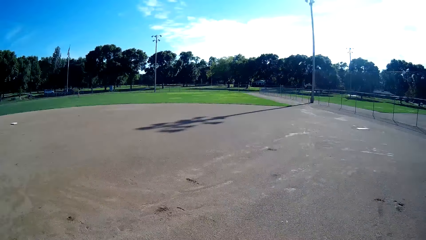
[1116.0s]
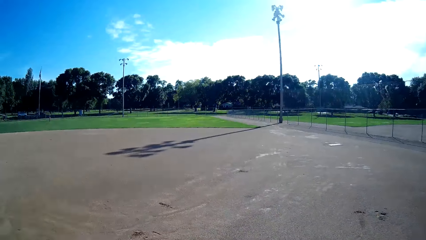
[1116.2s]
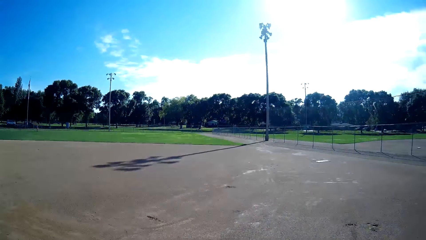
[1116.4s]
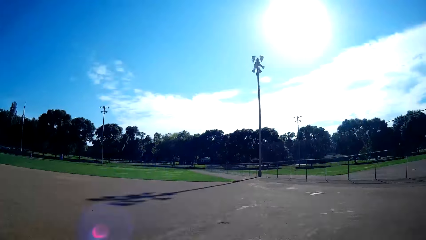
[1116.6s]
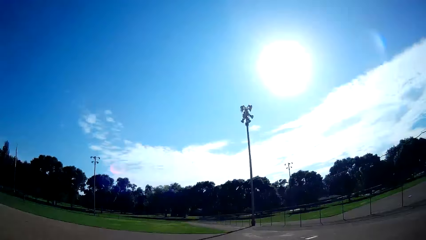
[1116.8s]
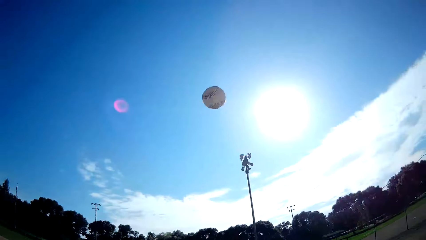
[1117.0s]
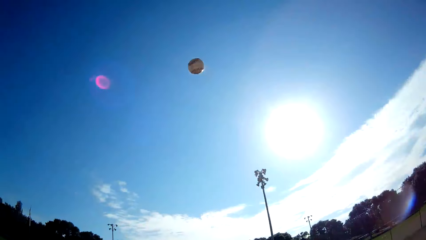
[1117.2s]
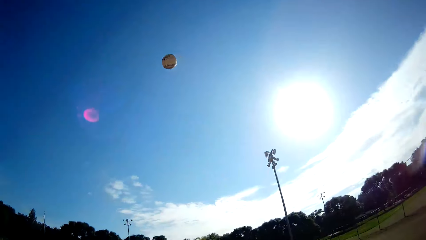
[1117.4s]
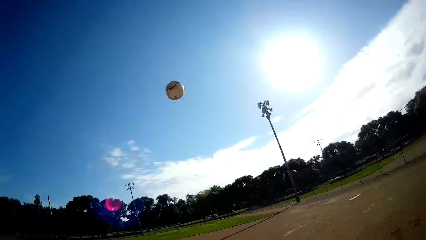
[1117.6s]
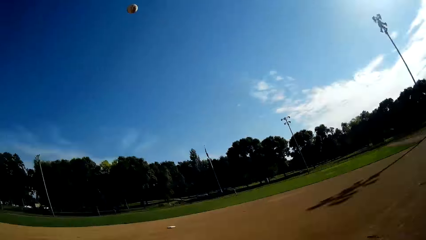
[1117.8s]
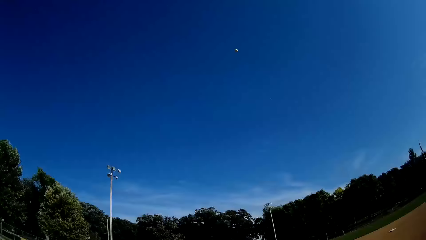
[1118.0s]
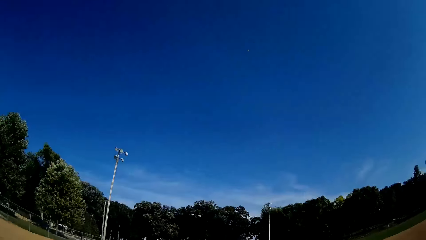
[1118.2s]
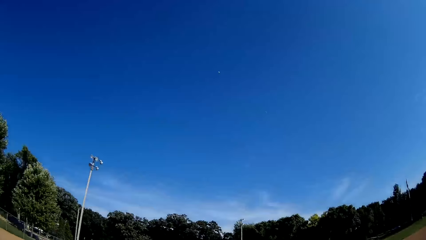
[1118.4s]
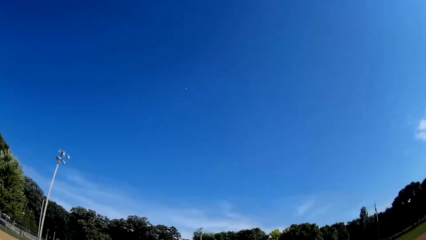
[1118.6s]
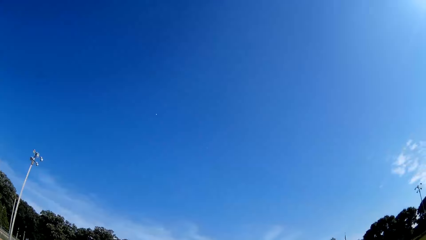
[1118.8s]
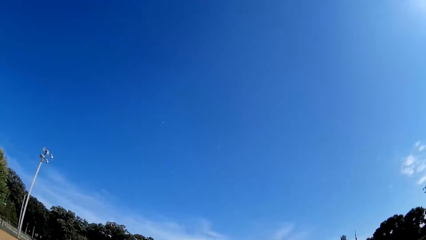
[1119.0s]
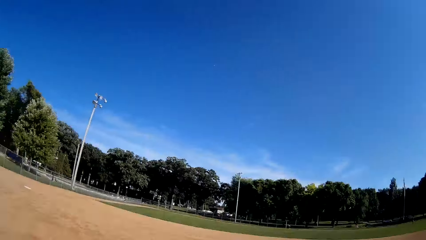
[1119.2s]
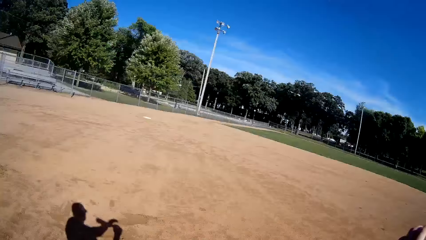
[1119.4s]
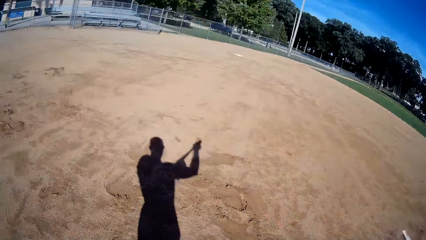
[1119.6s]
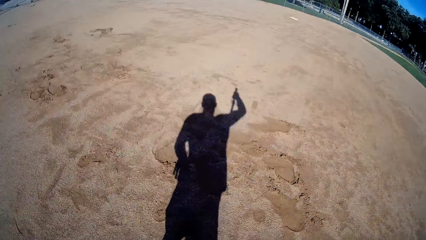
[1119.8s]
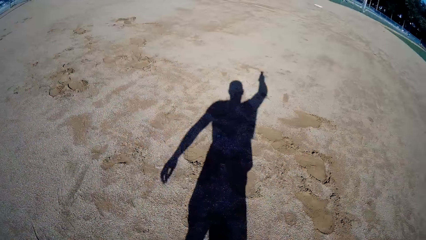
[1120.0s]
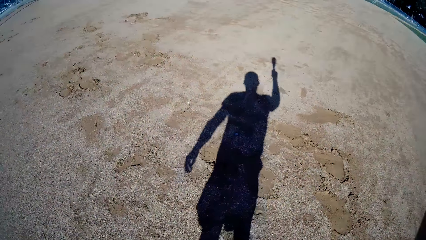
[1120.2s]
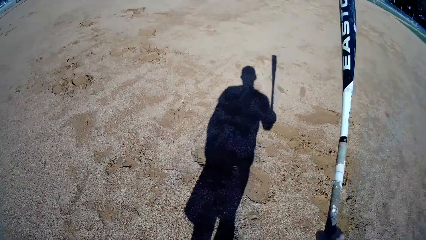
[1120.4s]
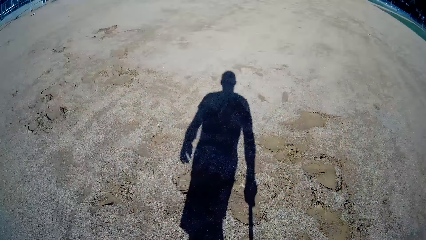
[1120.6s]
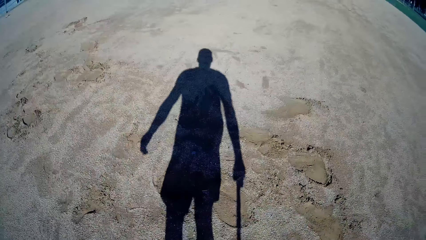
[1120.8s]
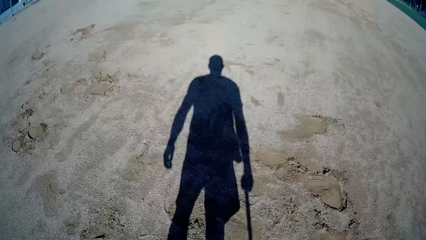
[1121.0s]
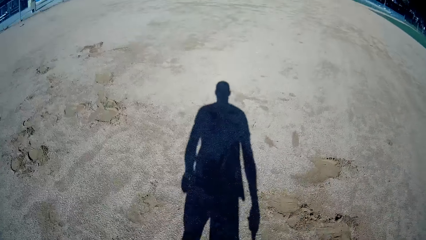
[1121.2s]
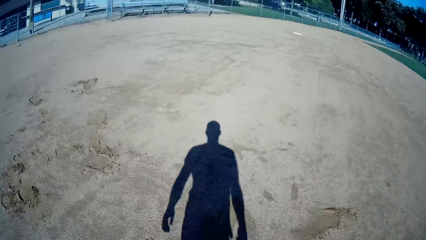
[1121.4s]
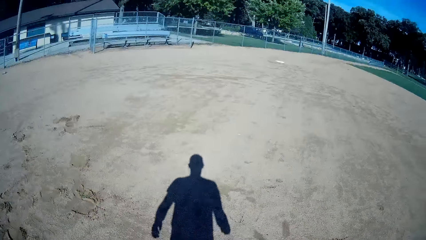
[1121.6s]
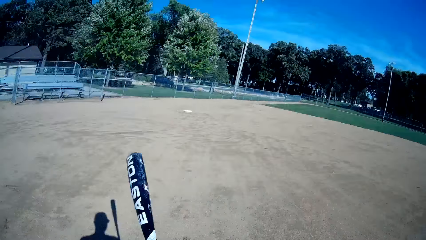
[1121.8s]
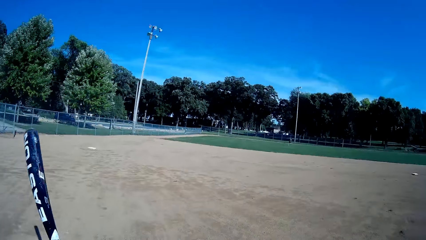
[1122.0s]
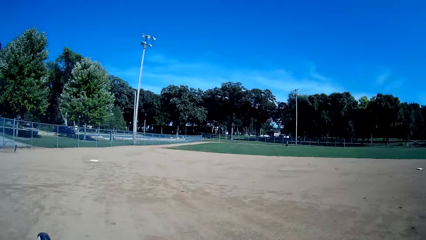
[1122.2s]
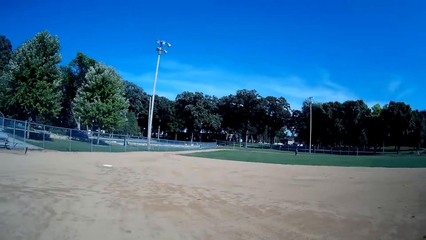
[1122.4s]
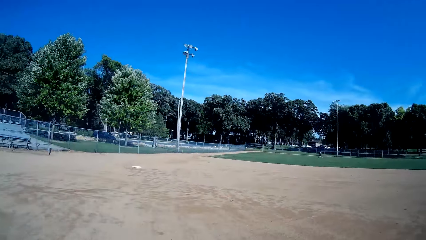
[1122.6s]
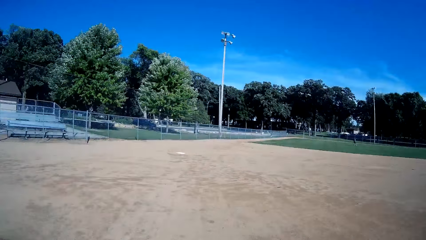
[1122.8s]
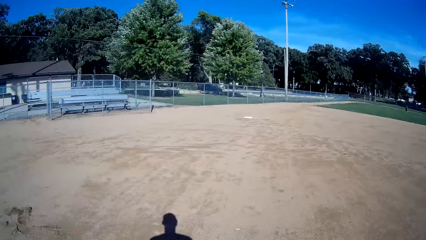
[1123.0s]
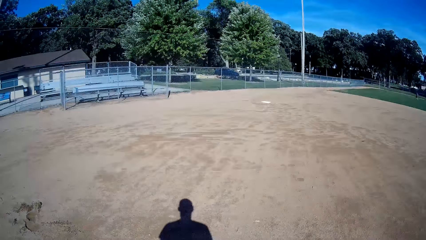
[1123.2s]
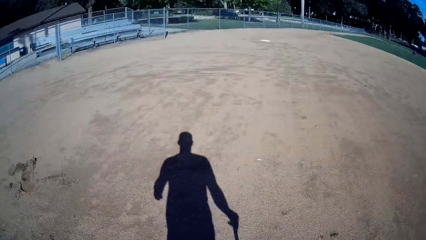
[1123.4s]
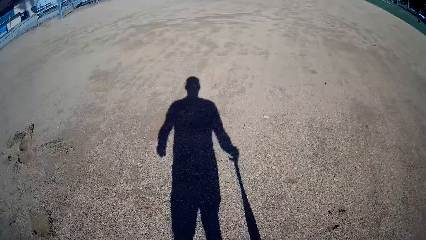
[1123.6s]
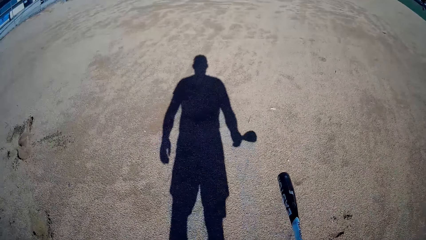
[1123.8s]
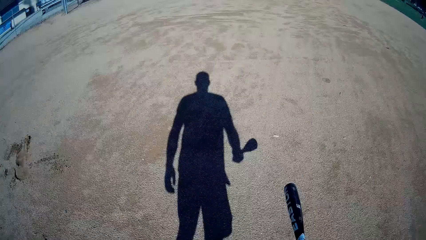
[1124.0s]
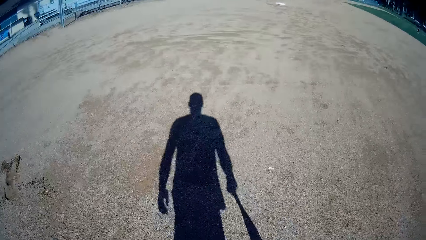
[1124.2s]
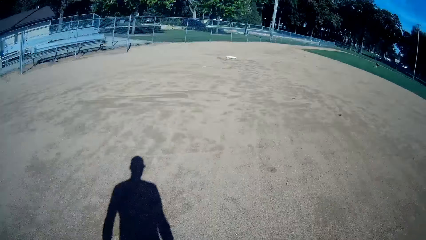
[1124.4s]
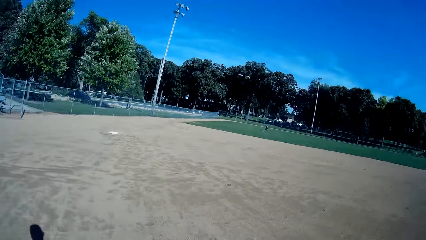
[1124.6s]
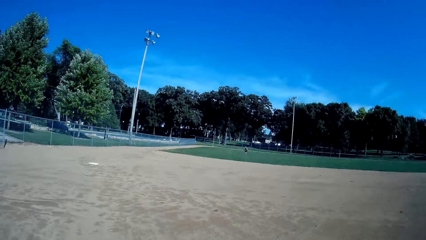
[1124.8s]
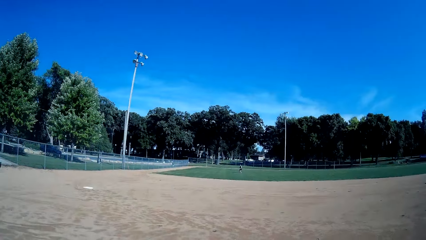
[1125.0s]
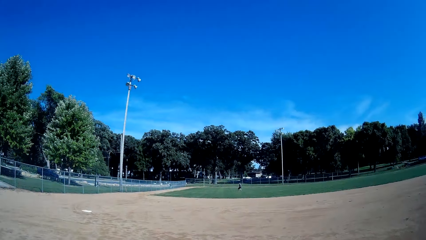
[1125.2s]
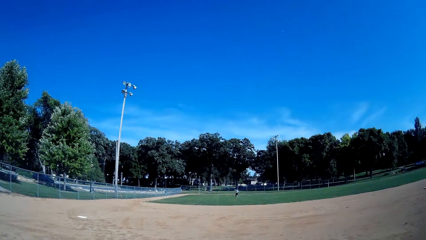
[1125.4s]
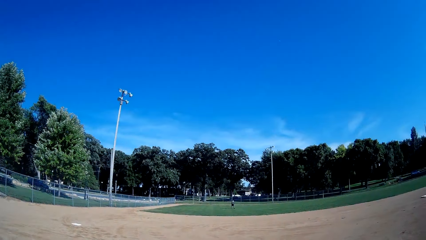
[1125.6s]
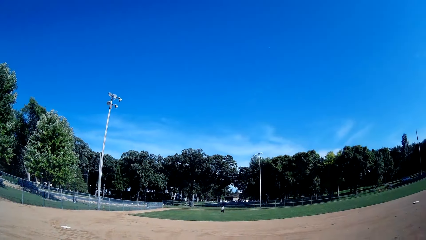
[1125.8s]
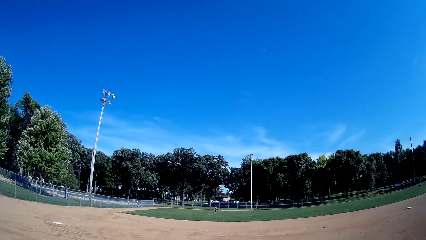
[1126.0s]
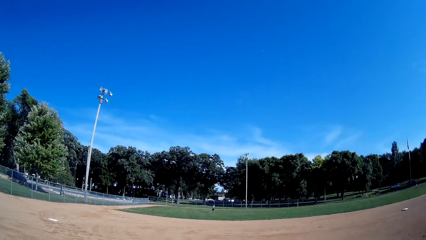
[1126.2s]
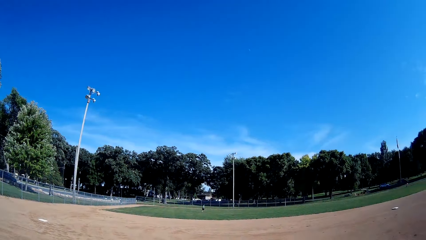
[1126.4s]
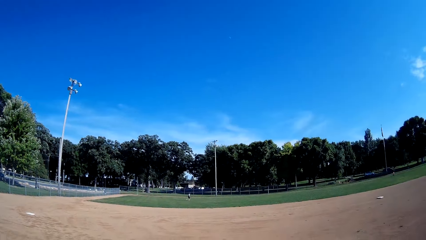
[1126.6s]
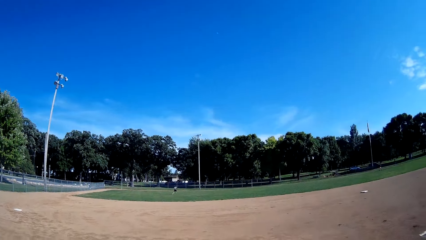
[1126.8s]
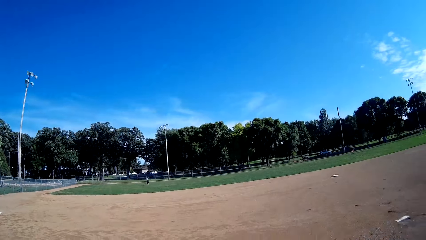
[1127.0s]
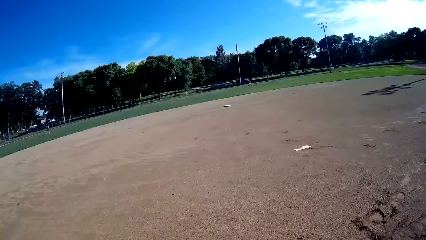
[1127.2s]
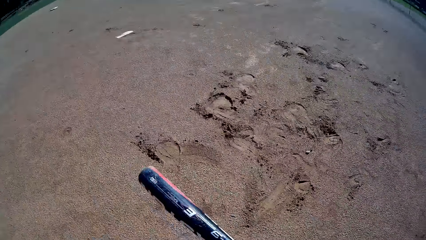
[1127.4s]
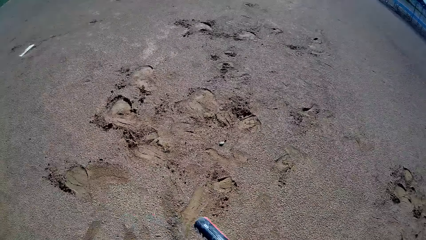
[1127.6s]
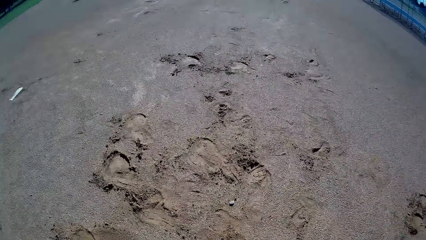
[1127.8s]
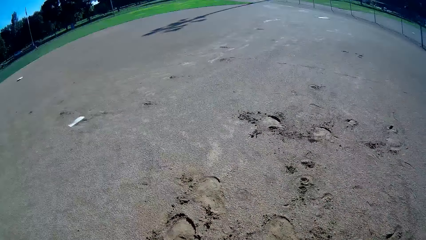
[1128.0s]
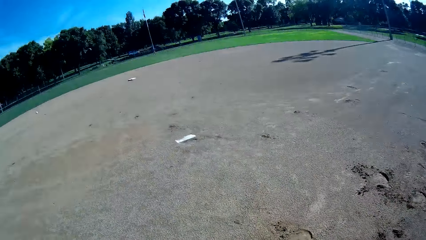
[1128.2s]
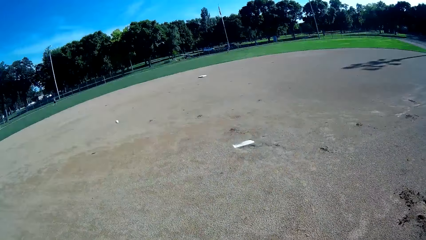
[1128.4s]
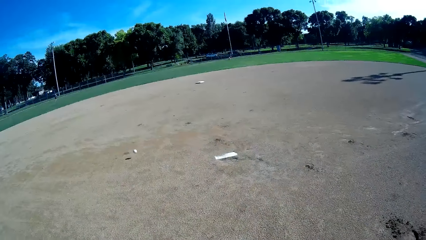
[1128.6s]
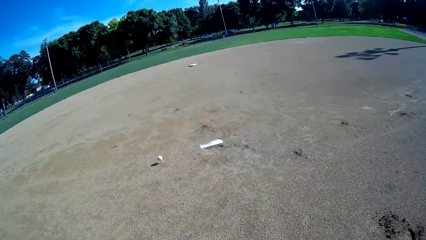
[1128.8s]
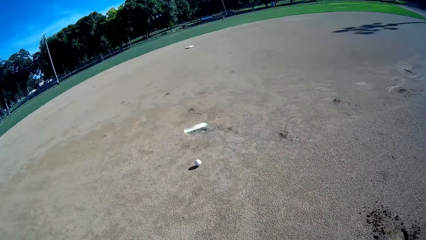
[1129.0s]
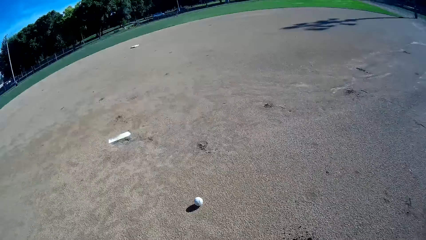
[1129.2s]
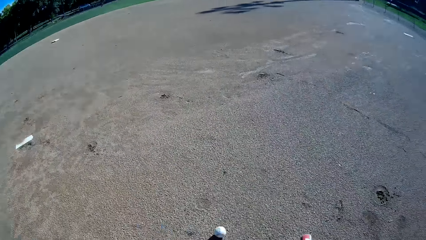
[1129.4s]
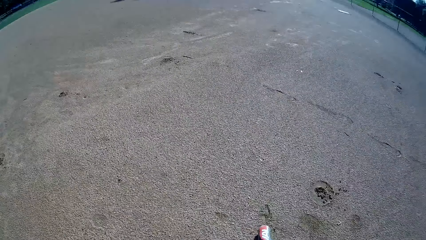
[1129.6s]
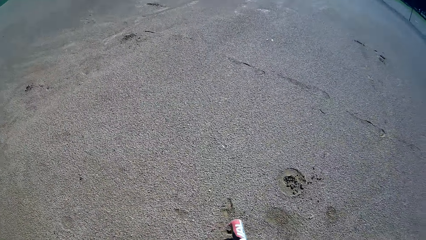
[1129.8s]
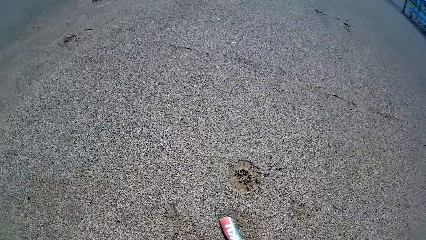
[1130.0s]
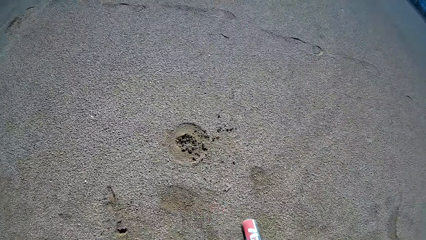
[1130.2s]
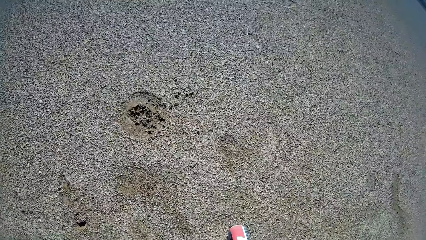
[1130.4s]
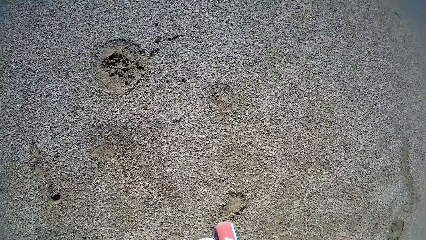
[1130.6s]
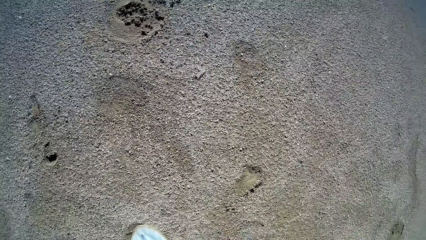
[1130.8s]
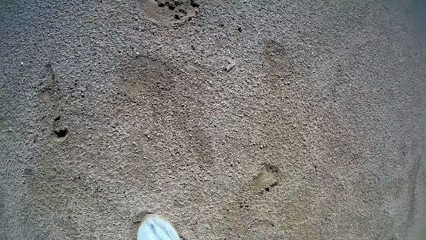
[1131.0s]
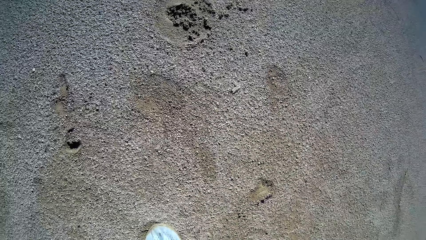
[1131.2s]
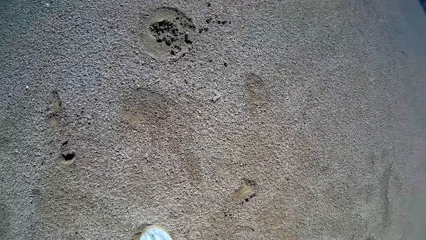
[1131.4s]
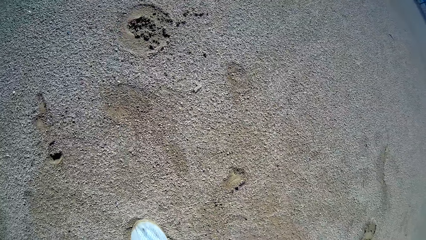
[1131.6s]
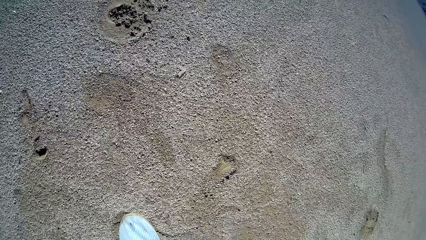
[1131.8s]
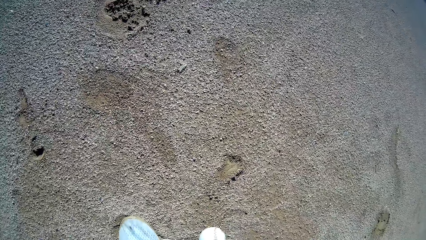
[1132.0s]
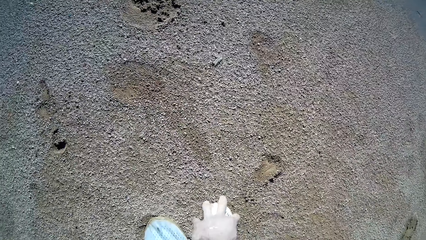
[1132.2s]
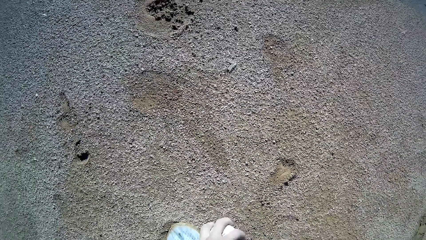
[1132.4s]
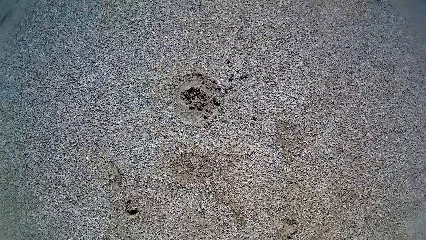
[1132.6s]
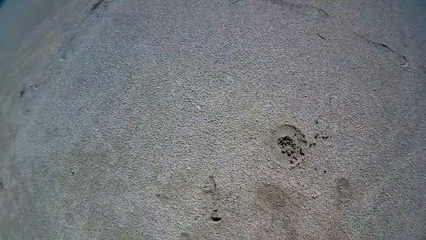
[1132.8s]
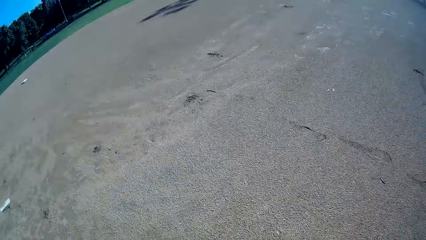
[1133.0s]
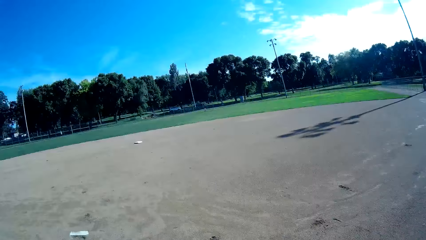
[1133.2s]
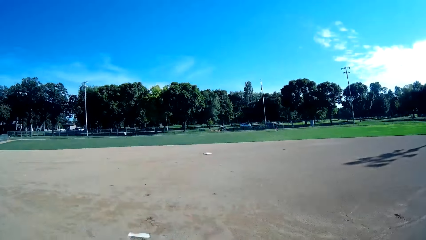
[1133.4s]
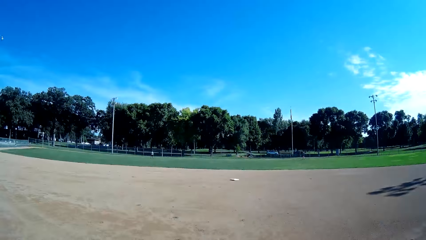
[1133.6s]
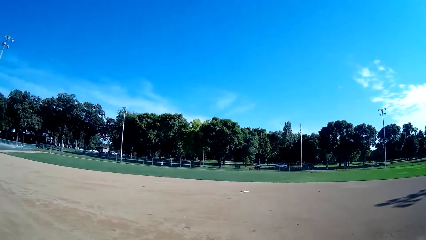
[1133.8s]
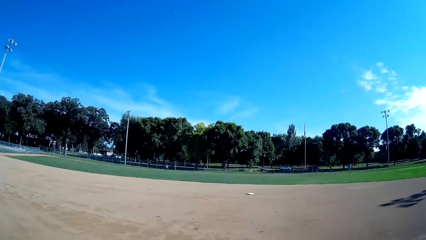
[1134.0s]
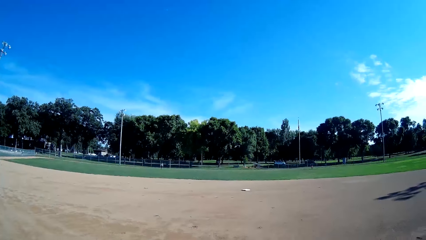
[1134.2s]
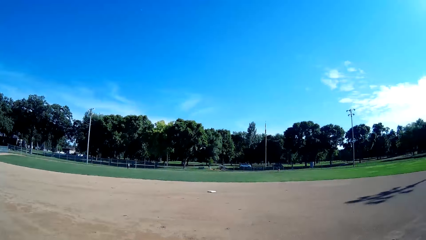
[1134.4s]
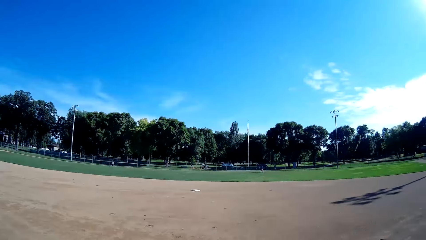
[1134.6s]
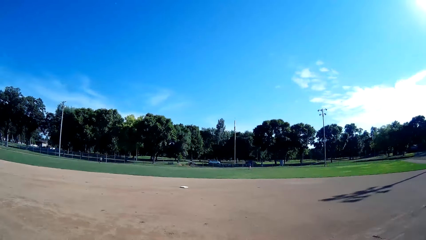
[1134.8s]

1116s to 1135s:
The camera wearer throws the ball up. They hit the baseball with a baseball bat towards a man. They stare at the baseball. They walk around. They hit the baseball bat on the floor. The man picks up the ball. The man throws the baseball. The camera wearer walks towards the baseball. The man throws the baseball to the camera wearer. The camera wearer stops the baseball. They pick up the baseball on the floor. They stare around.
